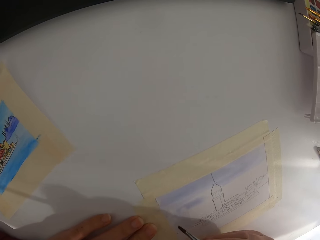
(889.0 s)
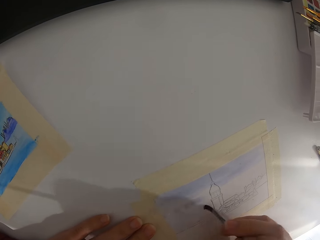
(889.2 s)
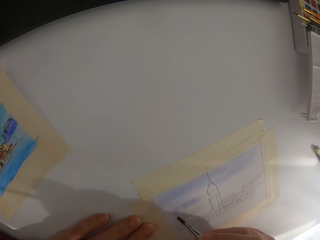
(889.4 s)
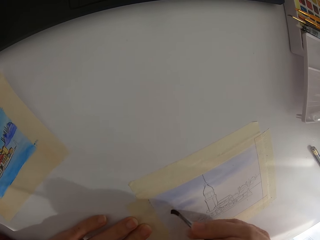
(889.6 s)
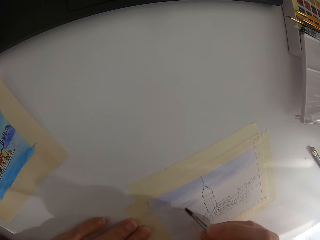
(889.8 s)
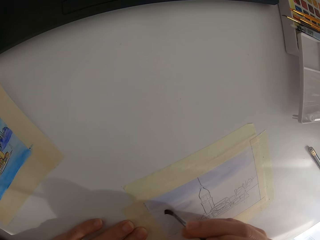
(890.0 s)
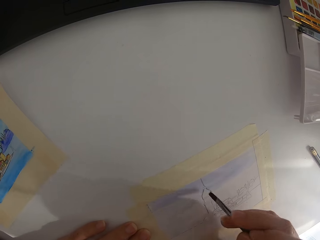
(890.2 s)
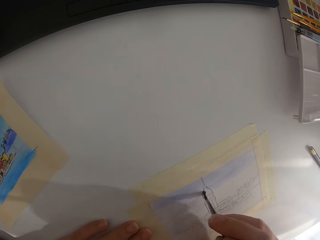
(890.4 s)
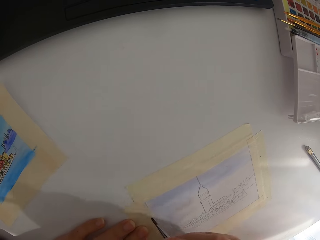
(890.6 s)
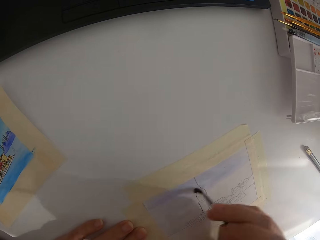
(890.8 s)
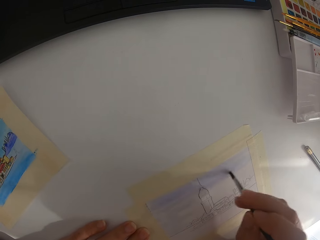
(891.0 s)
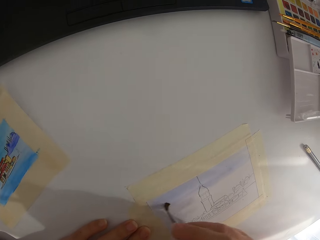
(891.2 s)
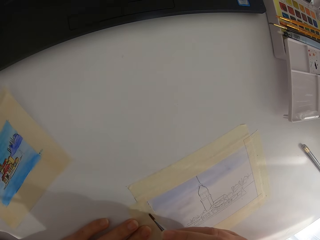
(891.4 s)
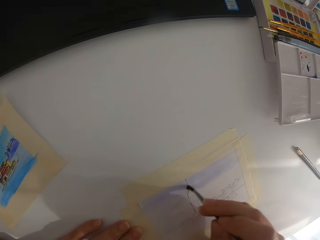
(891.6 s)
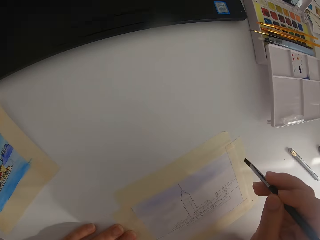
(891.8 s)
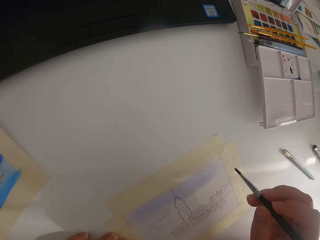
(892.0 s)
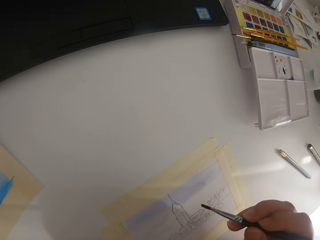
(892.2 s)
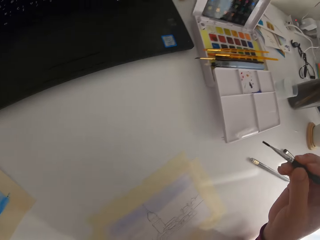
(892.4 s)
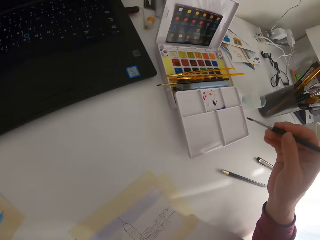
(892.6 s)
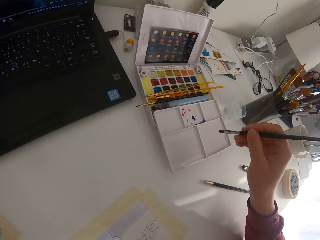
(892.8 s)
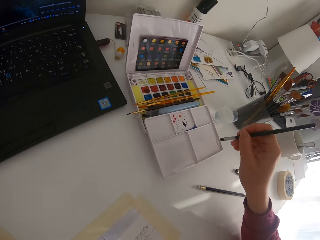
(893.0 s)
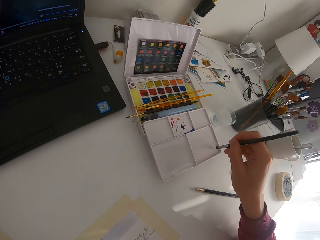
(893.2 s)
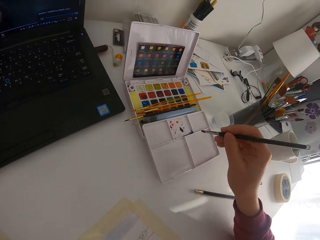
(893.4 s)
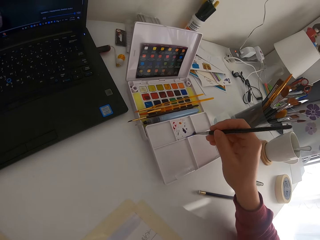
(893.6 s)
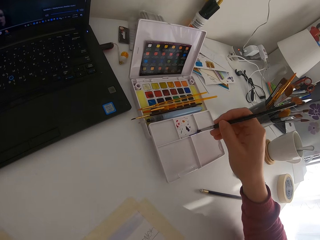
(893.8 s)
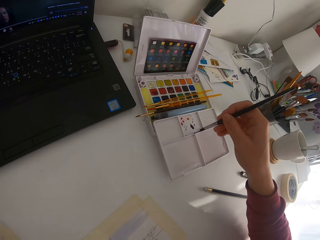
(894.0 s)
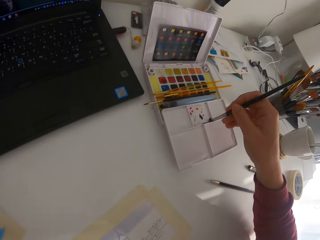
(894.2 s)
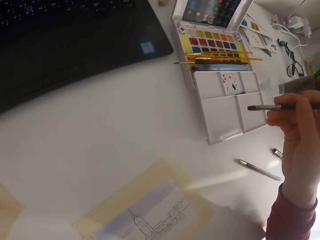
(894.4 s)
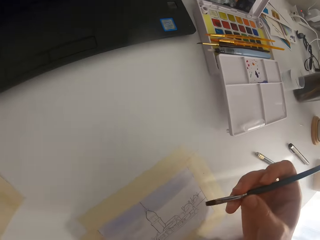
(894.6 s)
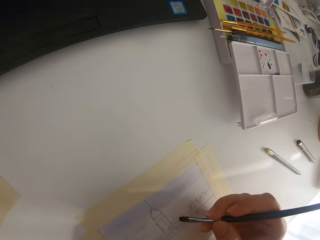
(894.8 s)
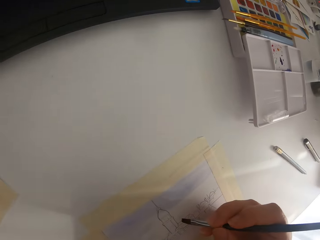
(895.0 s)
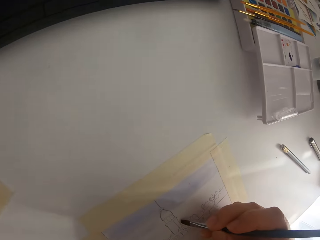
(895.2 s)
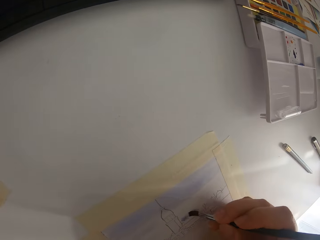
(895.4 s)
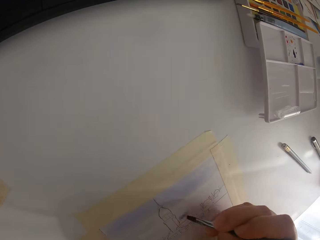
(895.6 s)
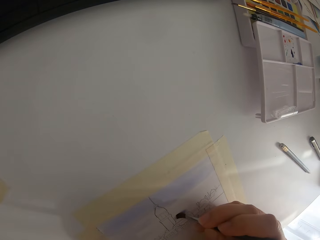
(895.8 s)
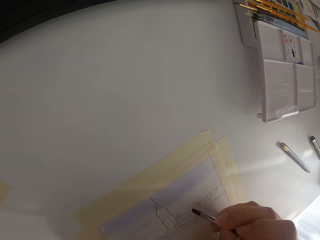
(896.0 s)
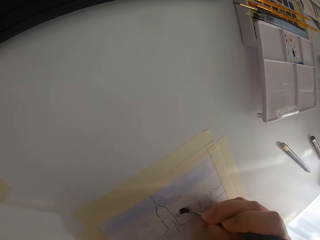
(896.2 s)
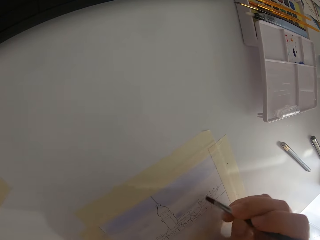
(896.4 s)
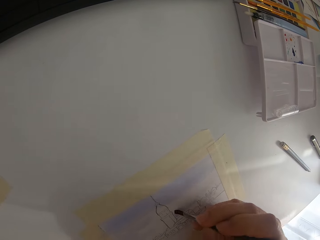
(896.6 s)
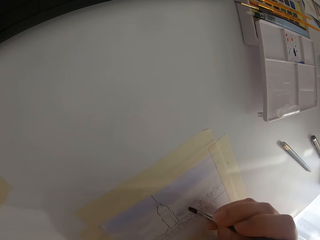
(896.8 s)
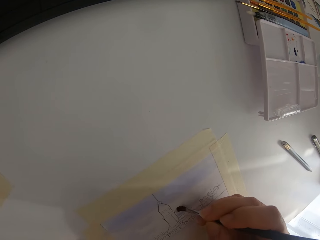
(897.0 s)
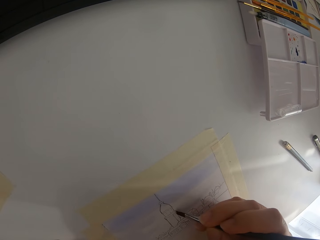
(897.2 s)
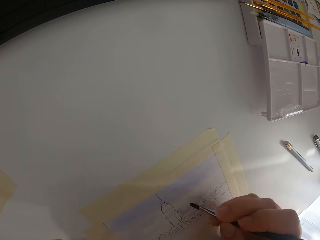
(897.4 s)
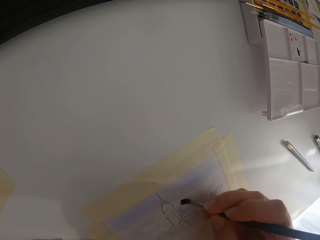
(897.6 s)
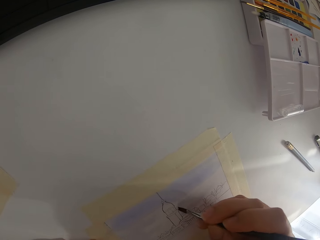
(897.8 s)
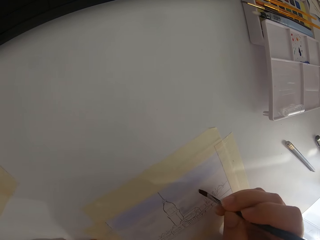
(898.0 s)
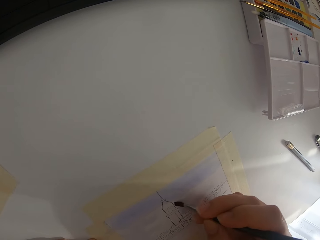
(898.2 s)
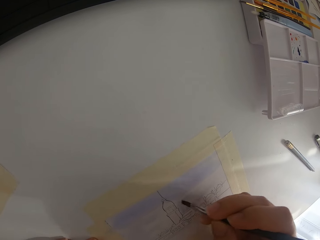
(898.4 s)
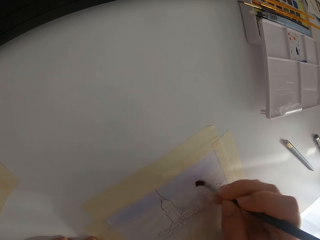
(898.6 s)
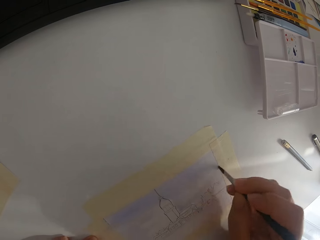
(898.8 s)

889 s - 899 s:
The camera wearer paints on the paper. They dip the brush in paint on the paint palette.

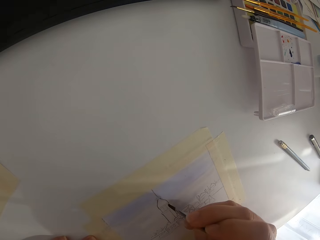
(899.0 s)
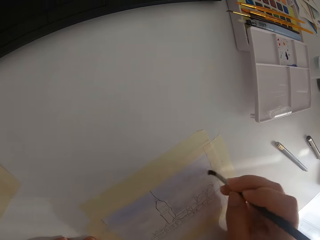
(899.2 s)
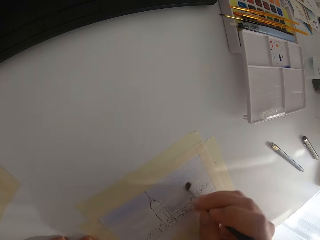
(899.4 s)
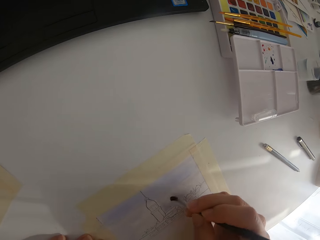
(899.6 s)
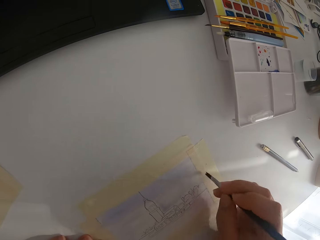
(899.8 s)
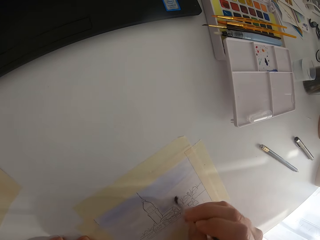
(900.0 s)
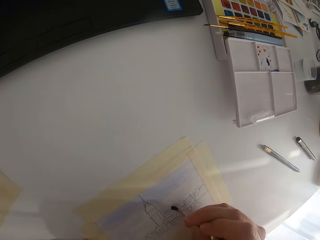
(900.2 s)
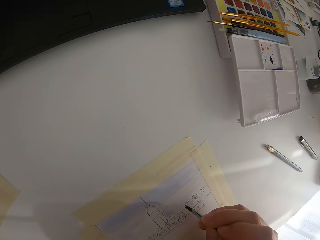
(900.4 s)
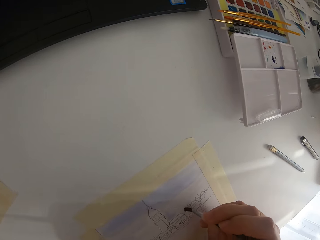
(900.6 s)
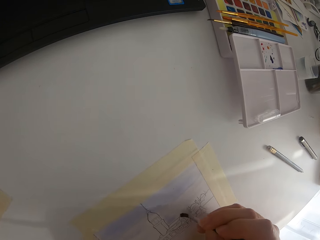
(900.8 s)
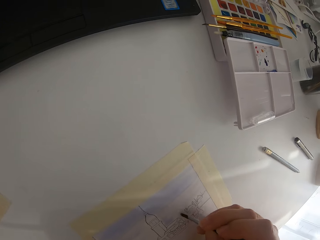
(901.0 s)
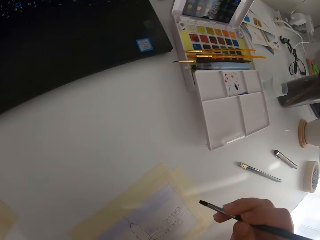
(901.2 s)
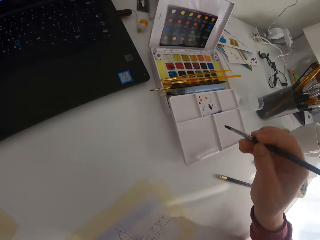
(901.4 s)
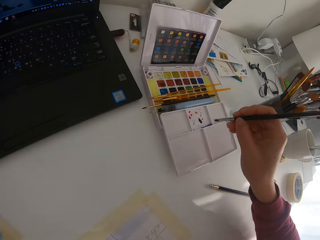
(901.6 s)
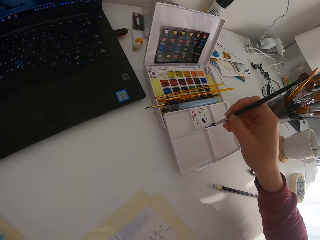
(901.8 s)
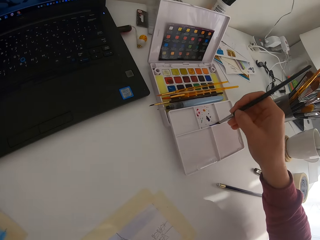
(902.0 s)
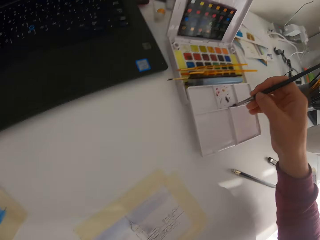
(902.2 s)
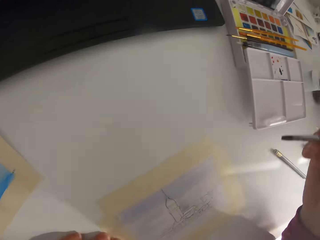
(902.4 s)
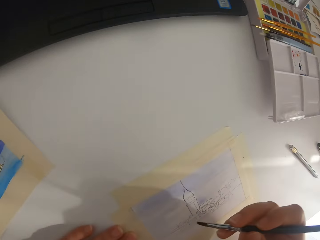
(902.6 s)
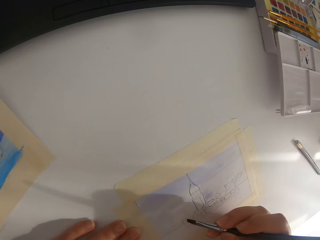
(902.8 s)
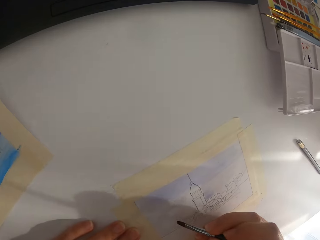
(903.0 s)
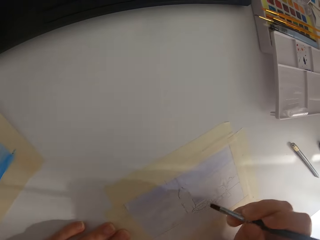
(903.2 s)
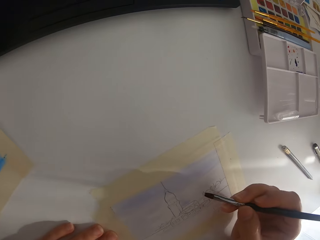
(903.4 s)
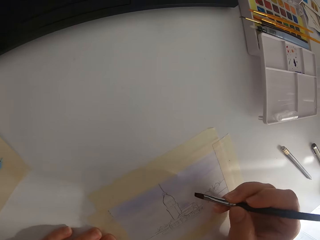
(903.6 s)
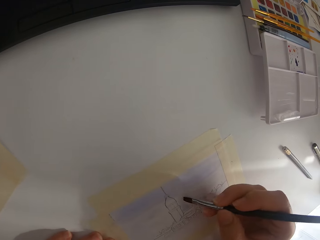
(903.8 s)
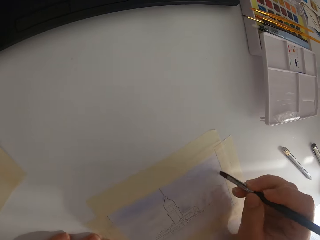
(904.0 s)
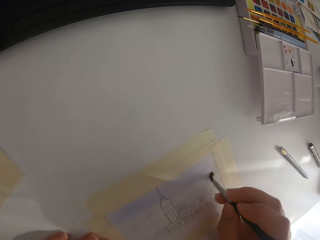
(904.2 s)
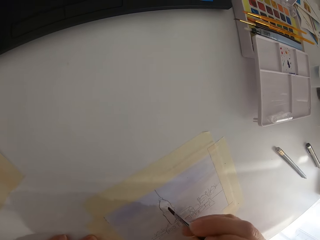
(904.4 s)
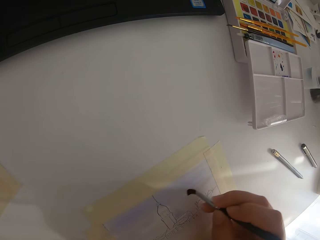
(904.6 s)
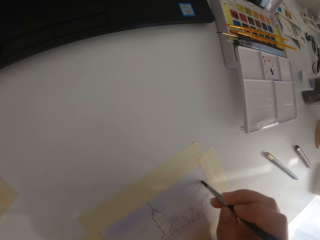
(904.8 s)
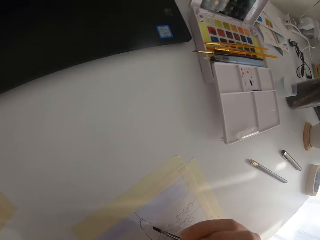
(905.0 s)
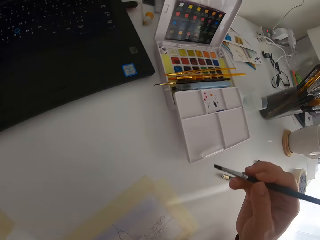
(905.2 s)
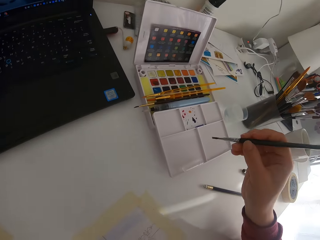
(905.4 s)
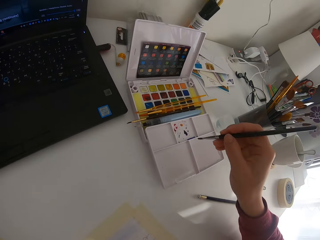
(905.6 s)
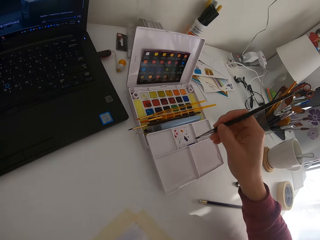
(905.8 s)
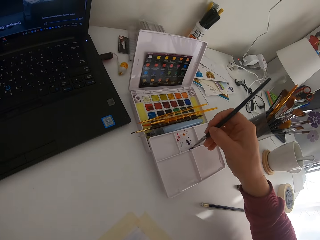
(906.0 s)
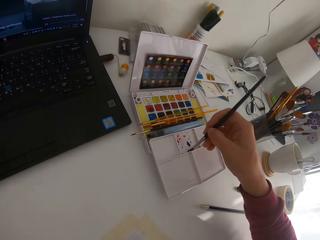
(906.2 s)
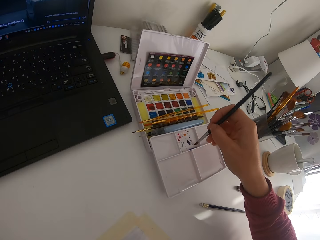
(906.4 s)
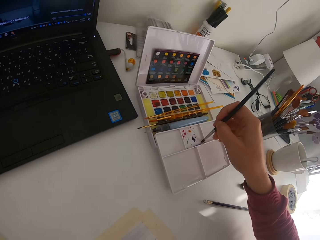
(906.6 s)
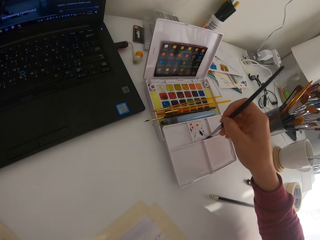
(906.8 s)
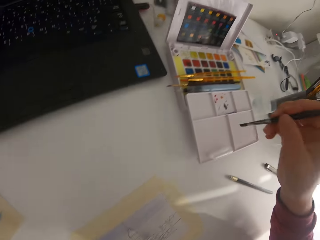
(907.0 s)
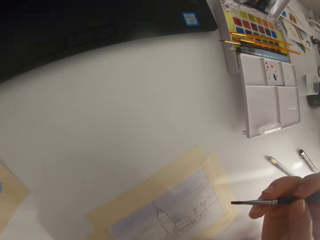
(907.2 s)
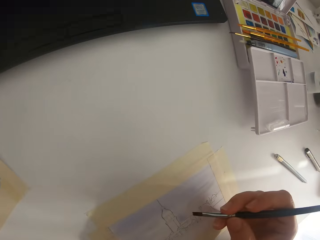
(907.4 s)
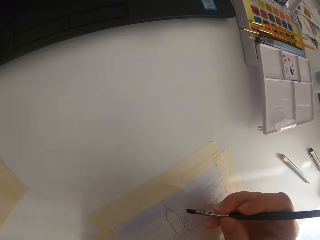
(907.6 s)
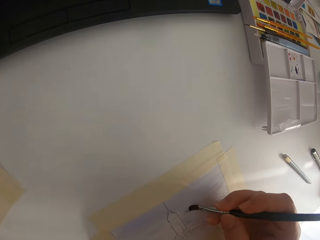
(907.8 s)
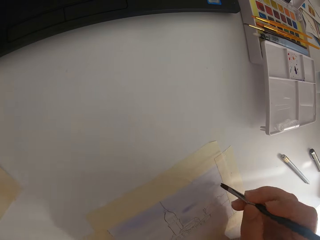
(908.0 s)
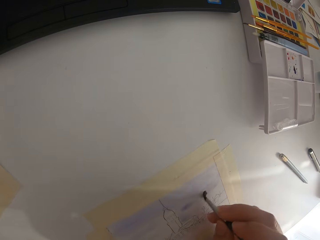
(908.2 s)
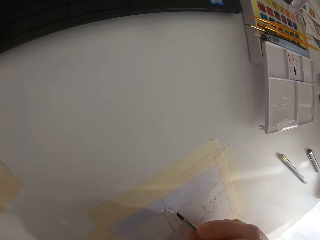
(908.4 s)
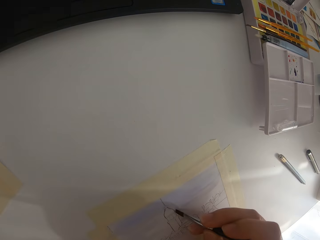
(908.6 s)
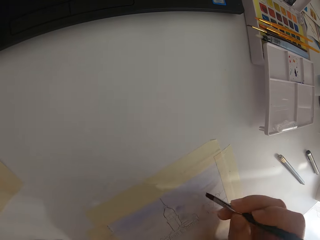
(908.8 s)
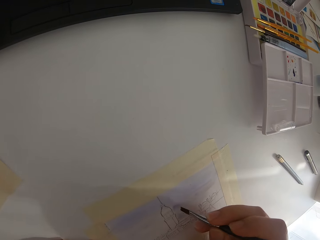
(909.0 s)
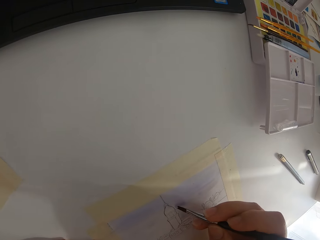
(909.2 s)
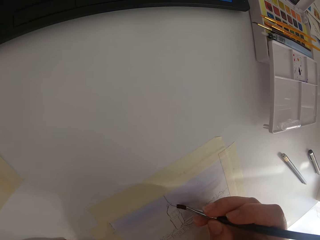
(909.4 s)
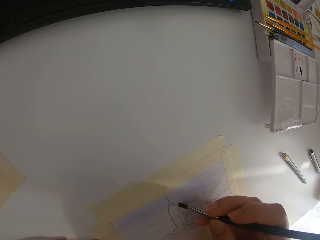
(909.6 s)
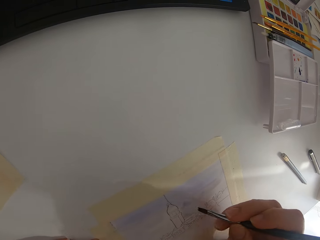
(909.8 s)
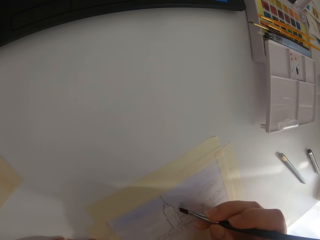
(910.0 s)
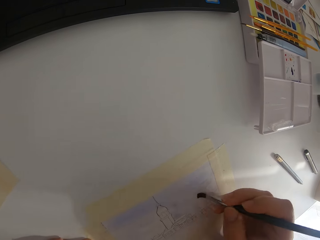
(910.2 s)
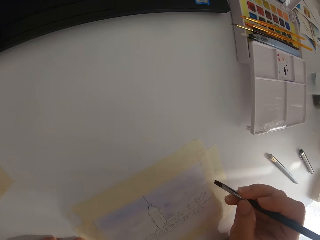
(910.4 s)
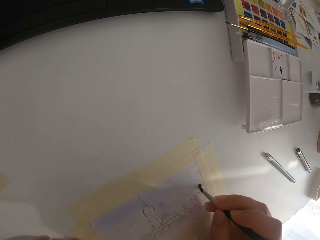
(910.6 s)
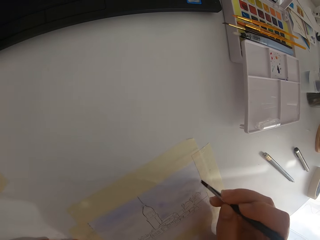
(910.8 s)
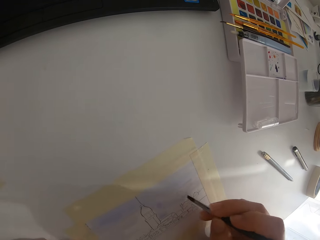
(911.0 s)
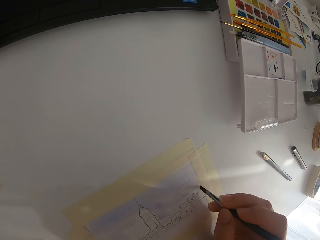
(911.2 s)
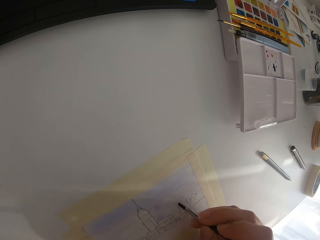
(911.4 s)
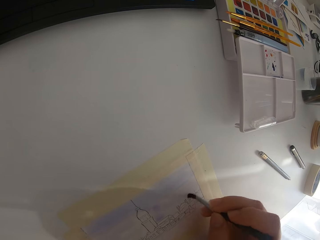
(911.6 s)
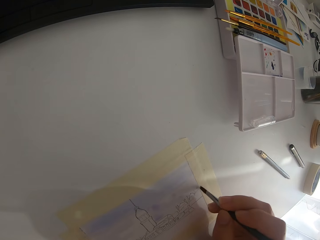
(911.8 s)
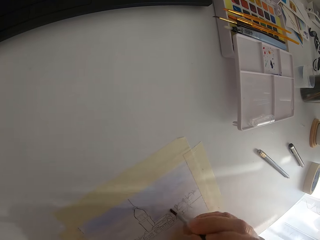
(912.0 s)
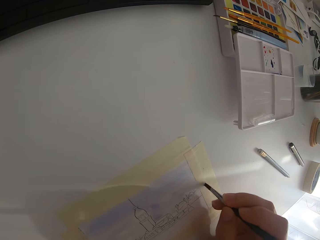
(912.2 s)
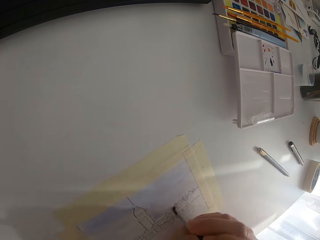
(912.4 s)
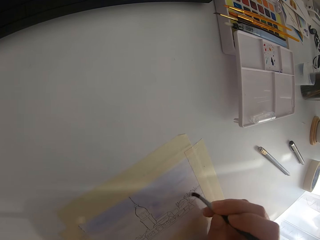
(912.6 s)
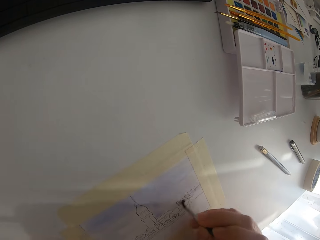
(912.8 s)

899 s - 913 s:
The camera wearer paints on the paper. He dips the brush in paint on the paint palette. He paints on the paper. He dips the brush in paint on the paint palette. He is watching his laptop while painting.
